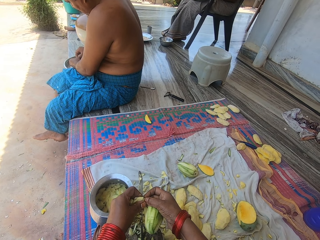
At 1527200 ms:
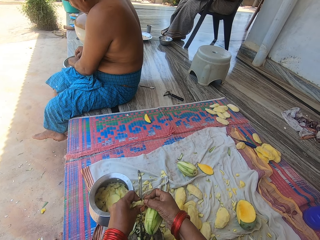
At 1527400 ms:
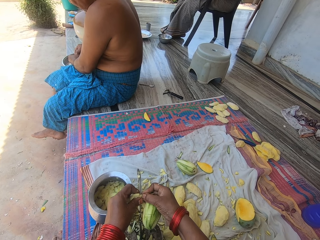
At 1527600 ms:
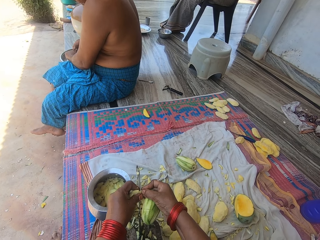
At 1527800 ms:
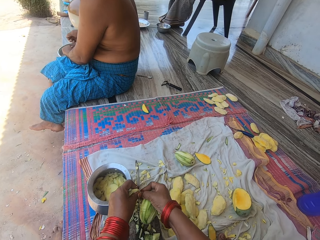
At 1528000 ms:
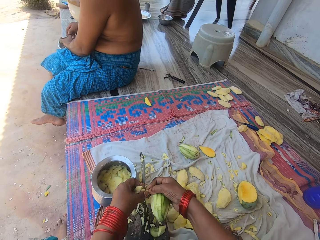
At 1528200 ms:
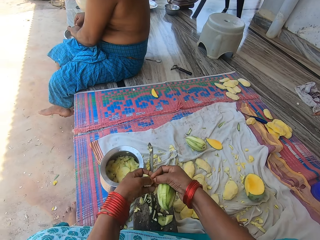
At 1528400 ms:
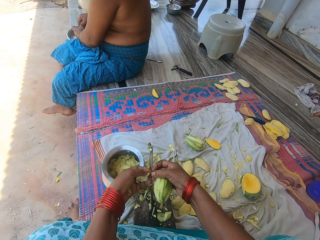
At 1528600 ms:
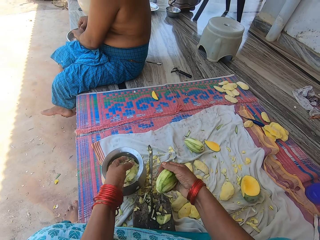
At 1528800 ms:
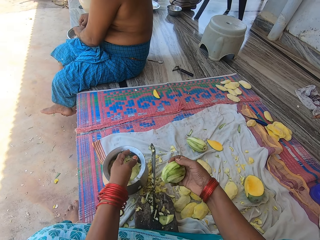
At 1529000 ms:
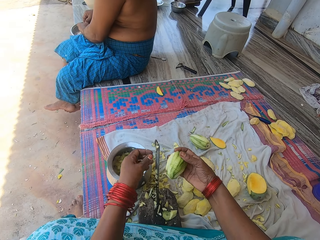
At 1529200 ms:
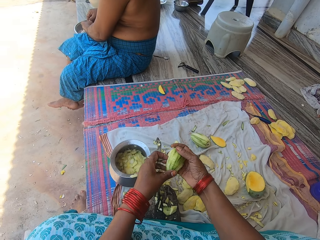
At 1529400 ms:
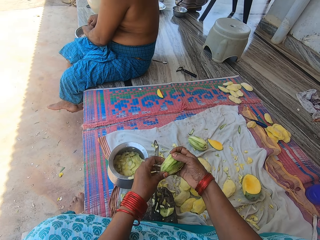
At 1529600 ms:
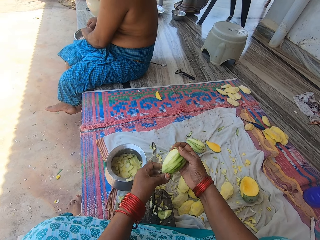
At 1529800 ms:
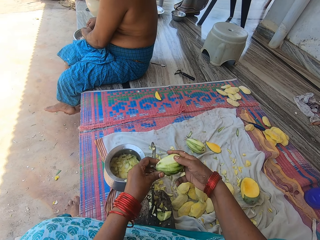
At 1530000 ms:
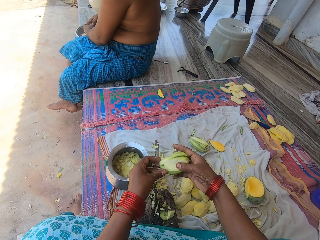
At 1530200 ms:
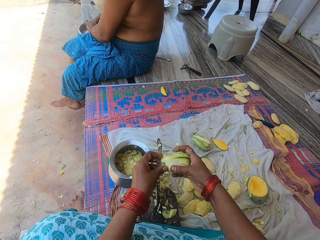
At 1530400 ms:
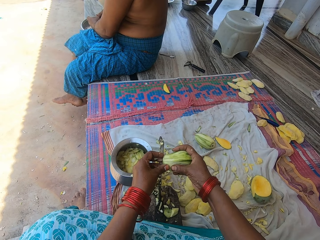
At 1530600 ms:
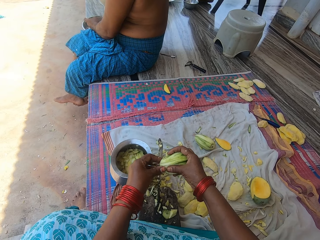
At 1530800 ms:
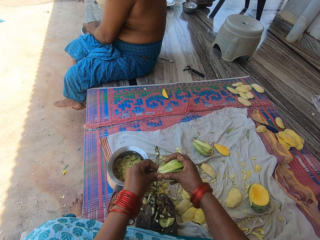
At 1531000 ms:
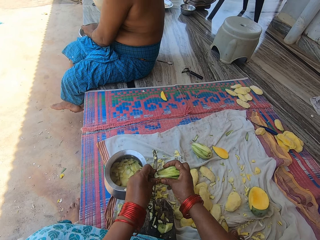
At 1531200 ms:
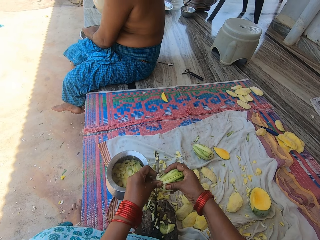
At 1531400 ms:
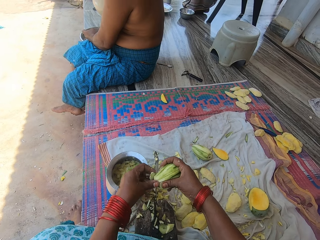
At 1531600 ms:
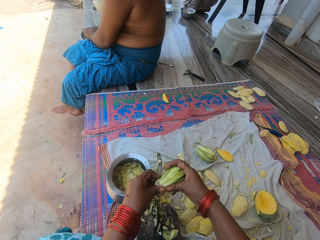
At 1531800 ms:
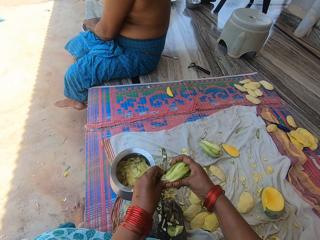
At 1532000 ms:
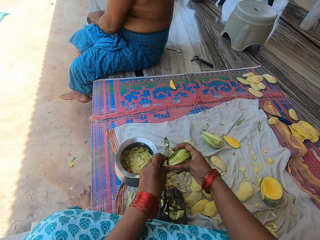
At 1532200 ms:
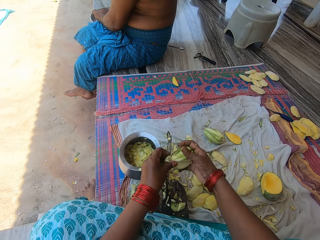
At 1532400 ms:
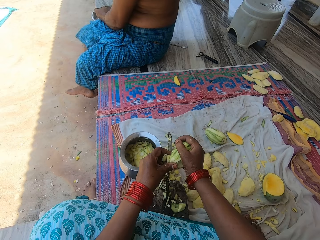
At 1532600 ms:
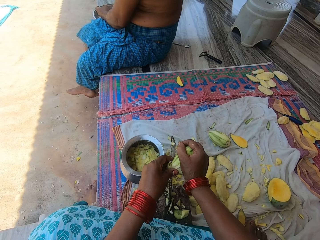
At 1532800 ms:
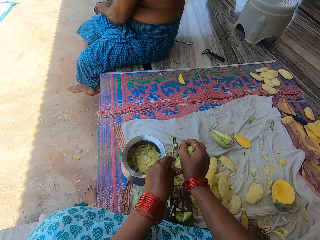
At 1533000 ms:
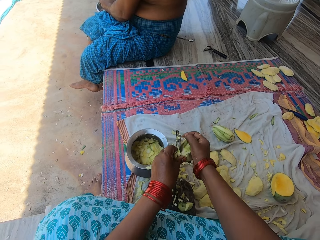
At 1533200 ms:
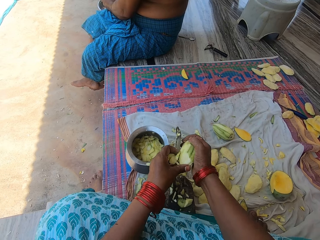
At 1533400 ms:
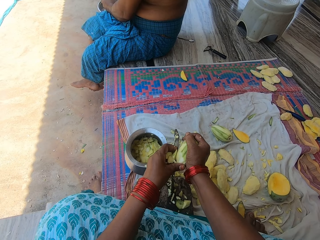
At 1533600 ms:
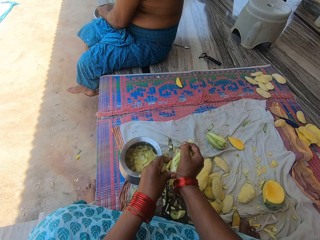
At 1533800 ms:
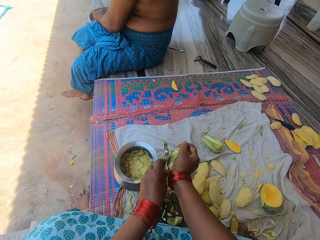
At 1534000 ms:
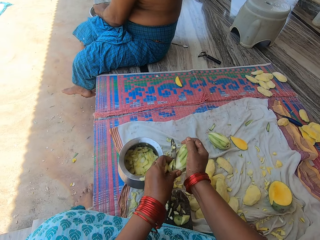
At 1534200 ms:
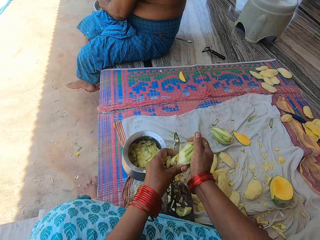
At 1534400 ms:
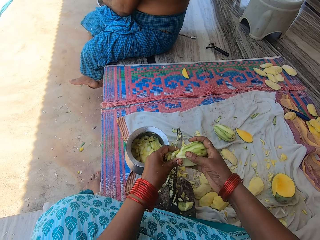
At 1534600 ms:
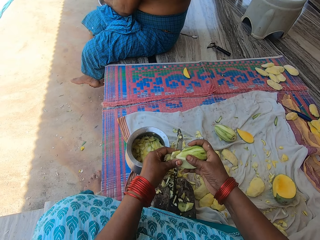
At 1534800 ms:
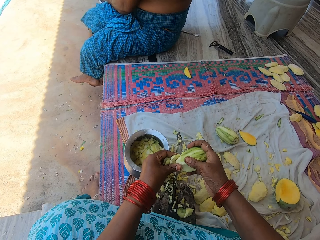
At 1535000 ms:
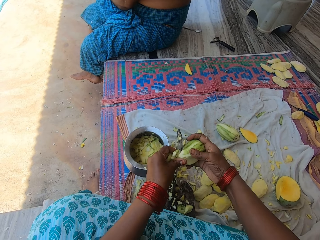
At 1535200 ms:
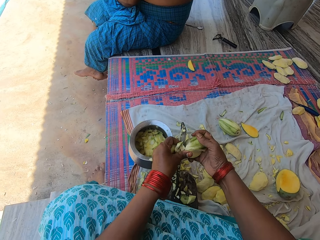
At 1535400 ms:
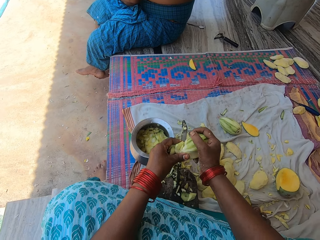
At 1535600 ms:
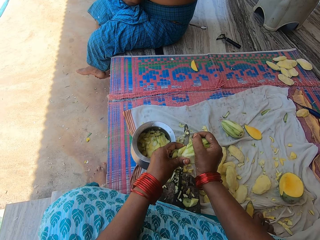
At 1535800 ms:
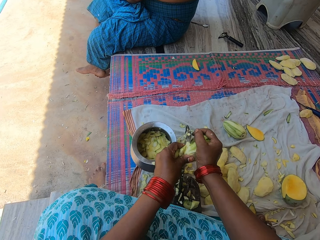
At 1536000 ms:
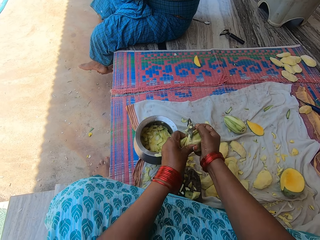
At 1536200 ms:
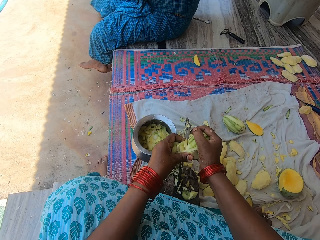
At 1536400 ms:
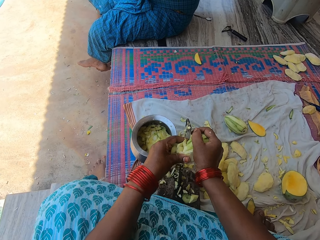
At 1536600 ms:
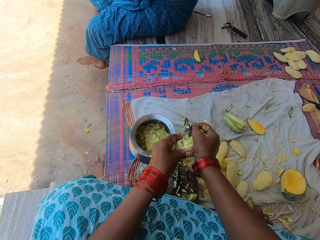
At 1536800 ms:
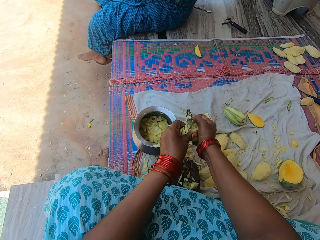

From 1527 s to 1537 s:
The camera wearer places the mango in the cooking pot. They cut the mango on the blade.

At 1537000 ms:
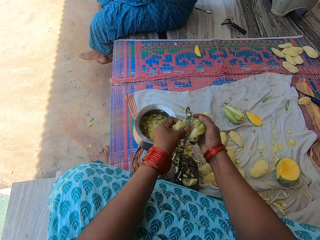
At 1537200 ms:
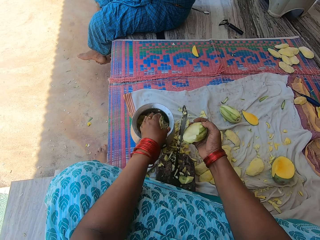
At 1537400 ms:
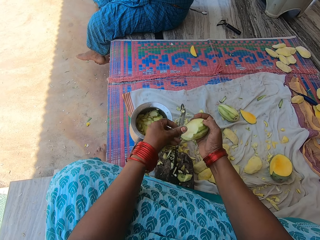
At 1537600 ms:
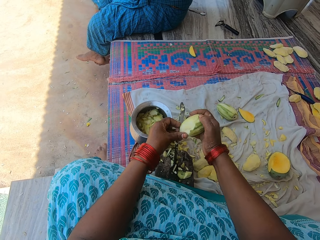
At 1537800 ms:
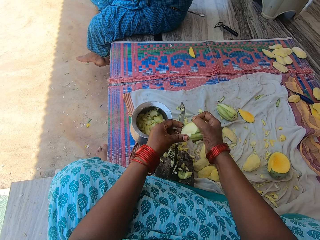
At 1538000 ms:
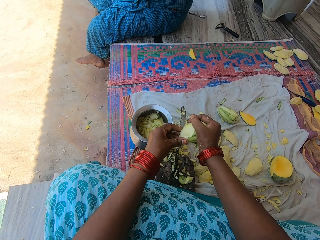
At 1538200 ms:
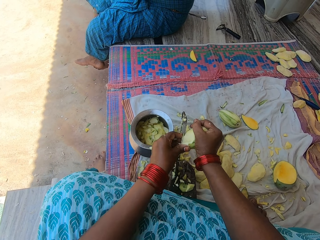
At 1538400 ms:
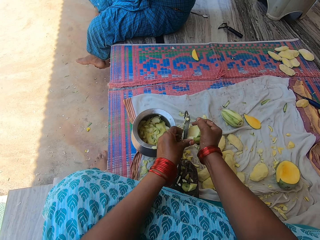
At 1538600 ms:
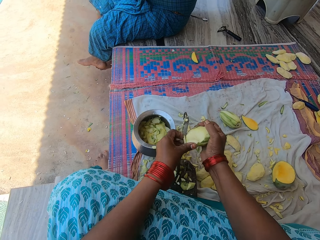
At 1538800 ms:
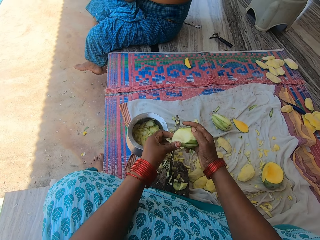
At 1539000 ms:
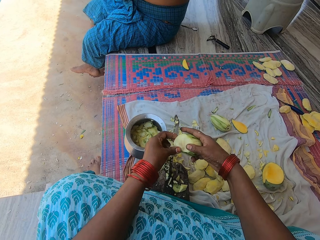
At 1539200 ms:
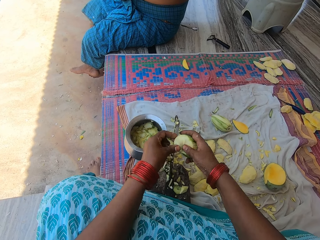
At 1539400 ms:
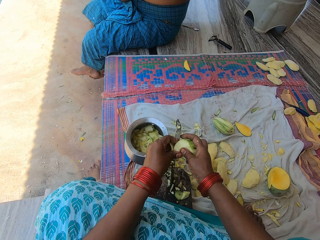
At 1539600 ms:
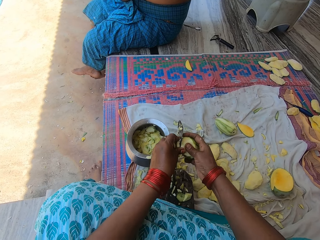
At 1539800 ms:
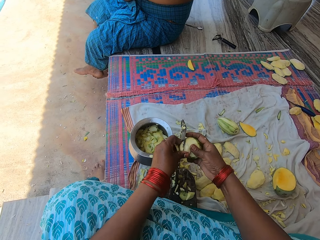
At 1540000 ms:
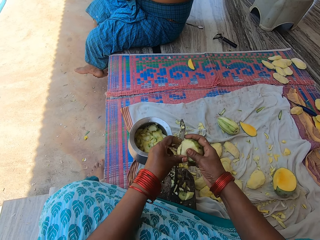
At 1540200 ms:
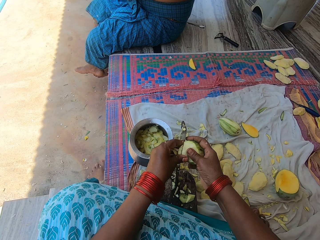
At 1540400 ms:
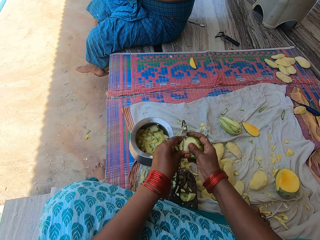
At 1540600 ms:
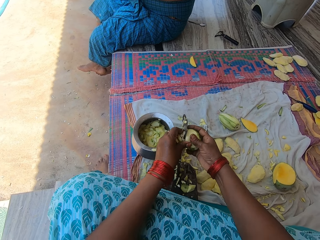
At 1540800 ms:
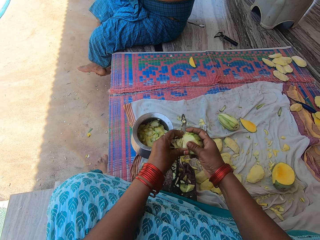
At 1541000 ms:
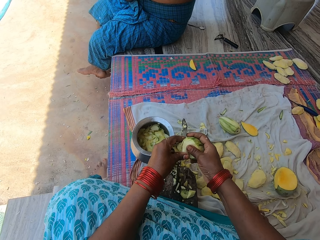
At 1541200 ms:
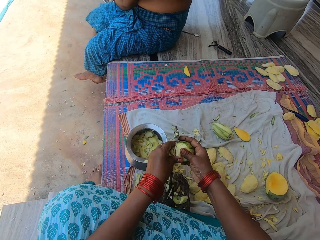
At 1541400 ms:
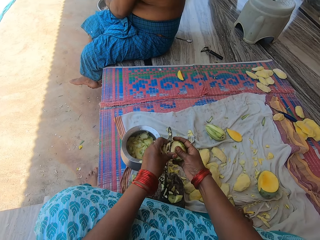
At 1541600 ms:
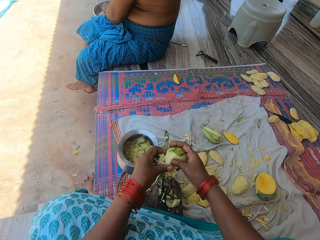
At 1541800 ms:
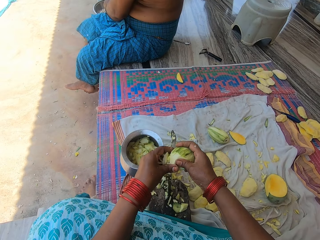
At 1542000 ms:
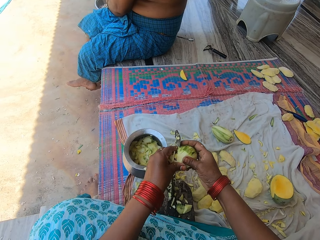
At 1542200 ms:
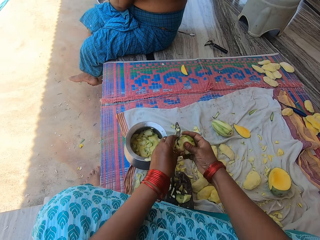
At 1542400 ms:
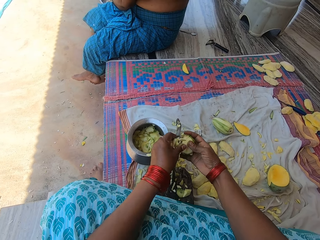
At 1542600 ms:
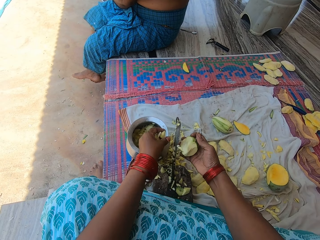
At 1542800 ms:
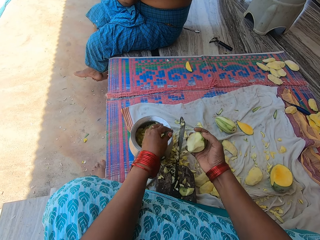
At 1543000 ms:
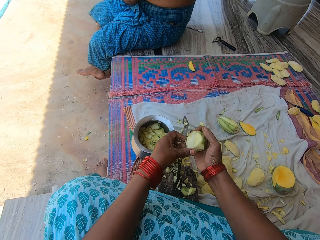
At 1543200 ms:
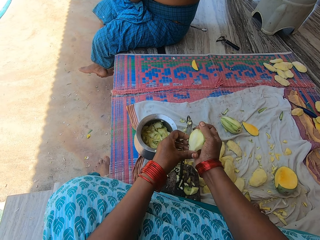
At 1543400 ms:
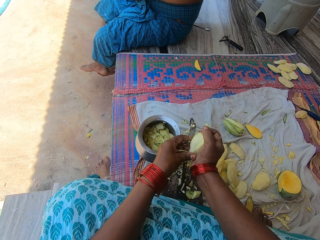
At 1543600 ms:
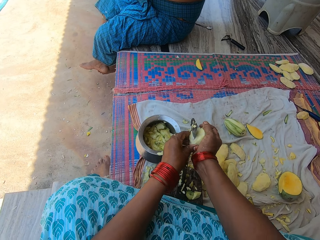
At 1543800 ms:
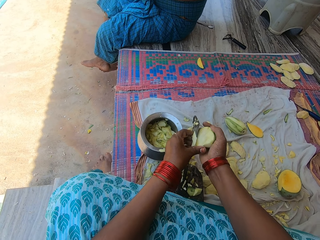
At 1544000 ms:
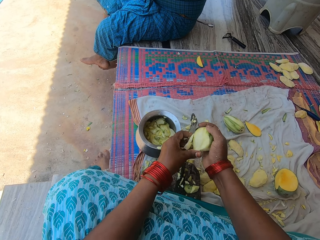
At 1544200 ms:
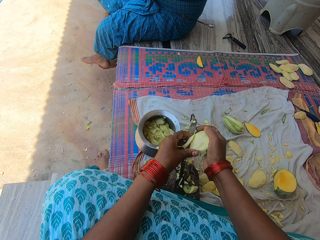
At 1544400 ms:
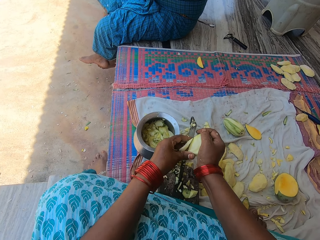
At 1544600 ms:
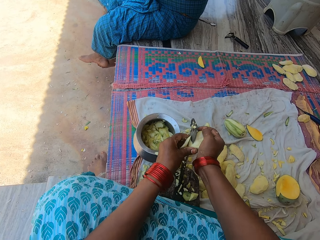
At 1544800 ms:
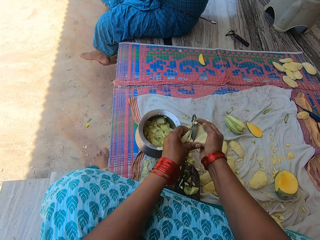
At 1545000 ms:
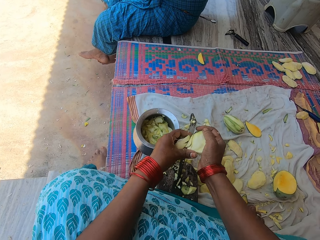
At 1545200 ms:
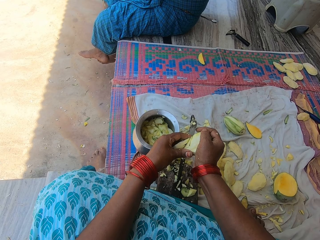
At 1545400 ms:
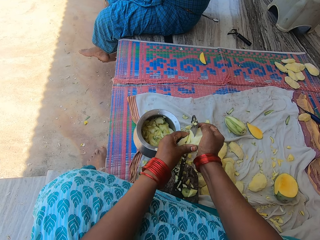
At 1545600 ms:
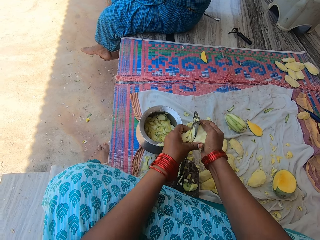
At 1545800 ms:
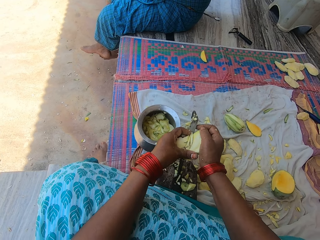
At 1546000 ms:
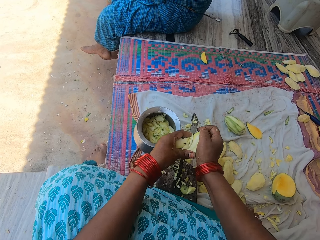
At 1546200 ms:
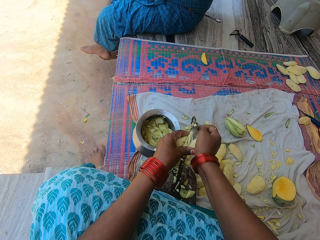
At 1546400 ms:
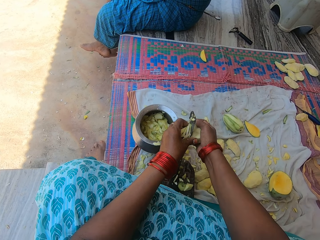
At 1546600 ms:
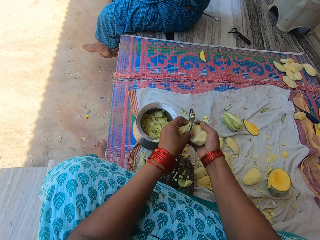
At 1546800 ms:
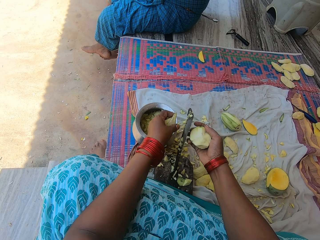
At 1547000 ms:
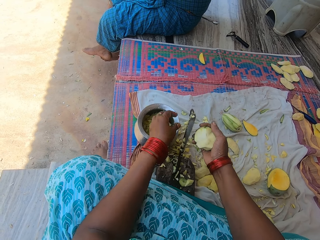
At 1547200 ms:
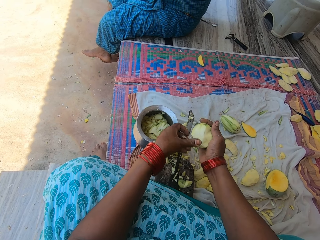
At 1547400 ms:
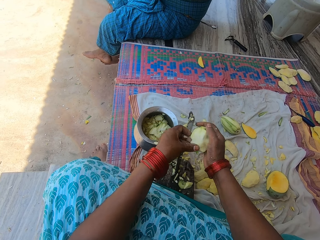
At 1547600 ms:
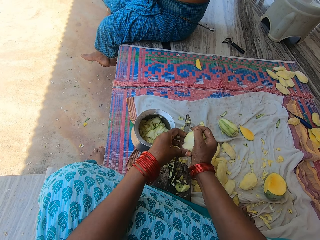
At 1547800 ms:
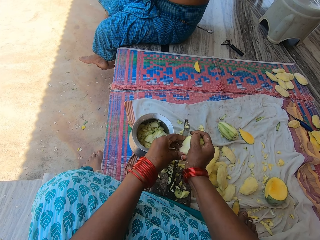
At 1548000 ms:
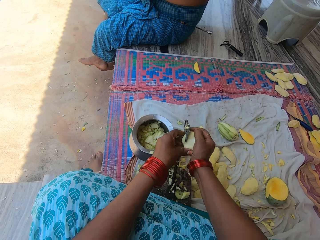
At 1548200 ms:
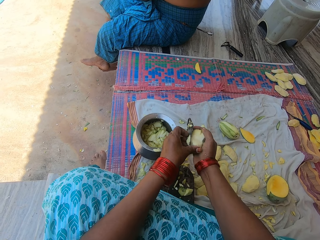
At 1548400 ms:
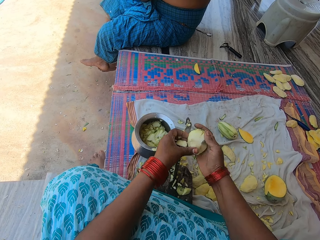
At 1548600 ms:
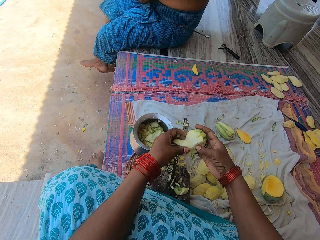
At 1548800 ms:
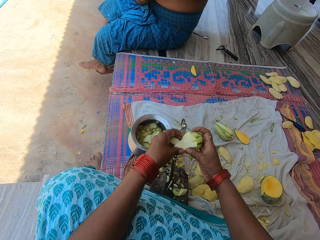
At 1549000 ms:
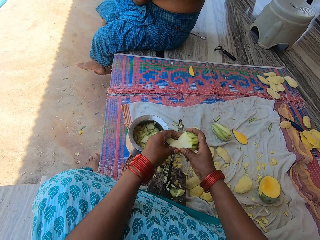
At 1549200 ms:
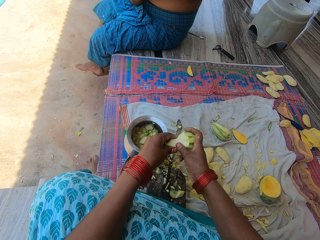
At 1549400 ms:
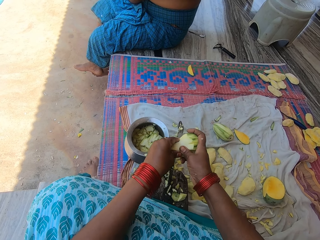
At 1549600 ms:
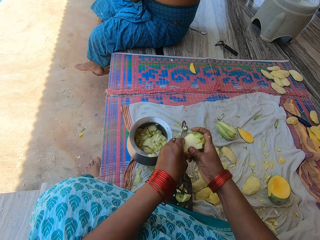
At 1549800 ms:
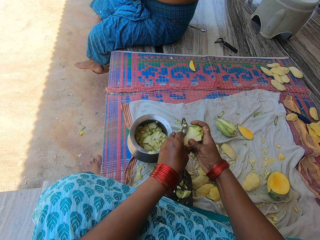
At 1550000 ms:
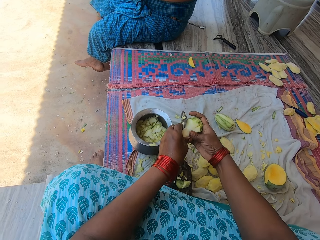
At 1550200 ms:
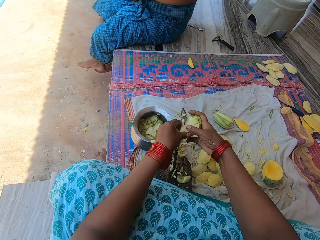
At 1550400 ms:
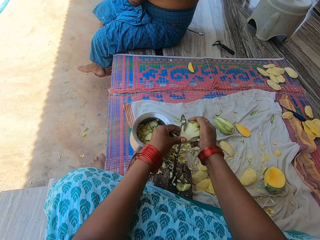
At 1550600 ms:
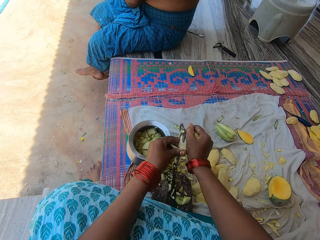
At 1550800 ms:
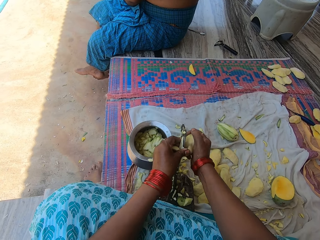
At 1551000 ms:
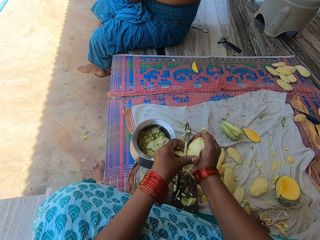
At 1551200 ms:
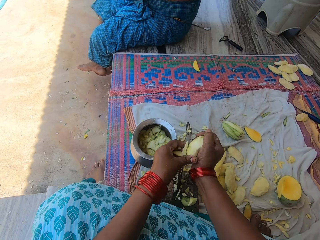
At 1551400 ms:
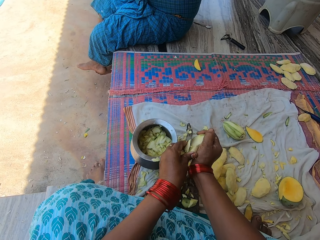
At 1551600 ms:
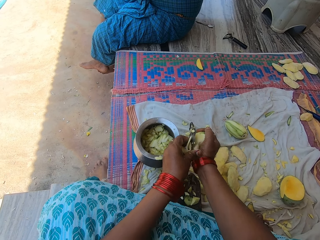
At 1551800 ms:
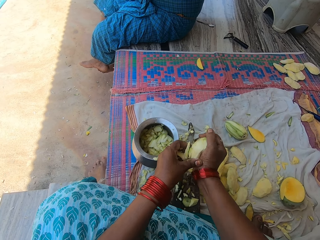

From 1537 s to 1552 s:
The camera wearer places the mango in the cooking pot. They cut the mango on the blade. They place the mango in the cooking pot. They cut the mango on the blade. They place the mango in the cooking pot. They cut the mango on the blade.
